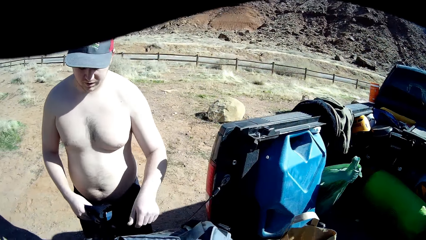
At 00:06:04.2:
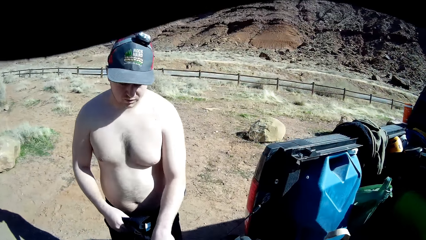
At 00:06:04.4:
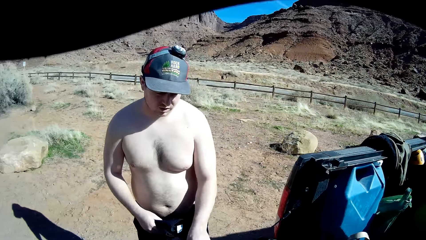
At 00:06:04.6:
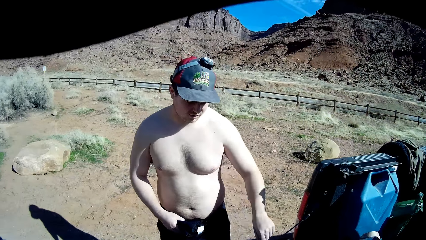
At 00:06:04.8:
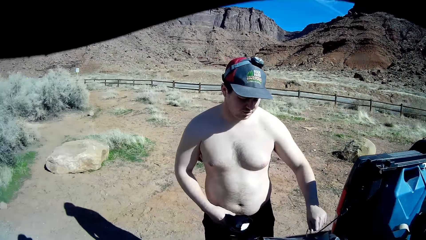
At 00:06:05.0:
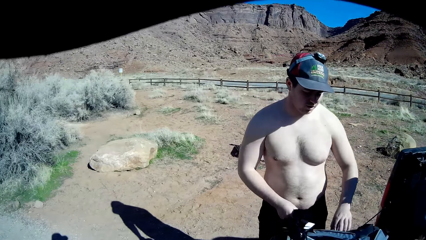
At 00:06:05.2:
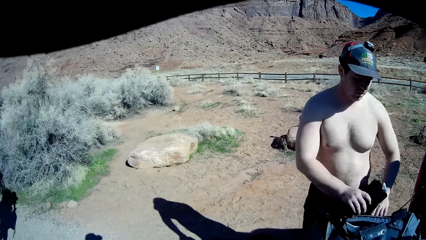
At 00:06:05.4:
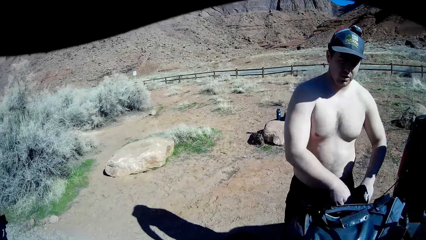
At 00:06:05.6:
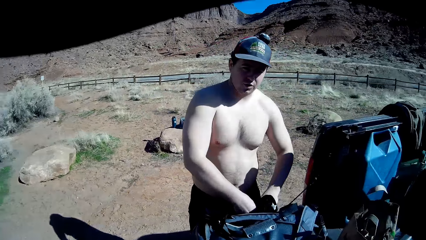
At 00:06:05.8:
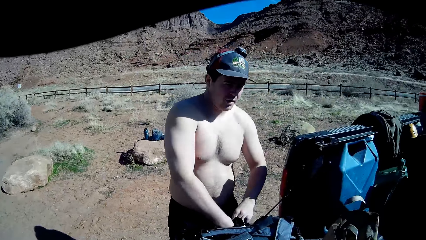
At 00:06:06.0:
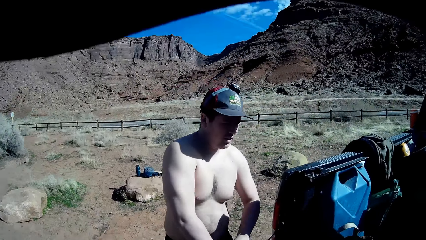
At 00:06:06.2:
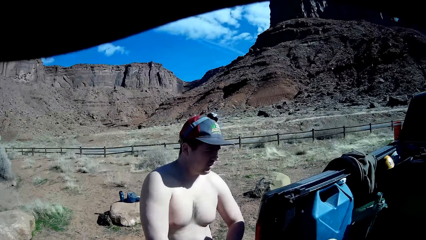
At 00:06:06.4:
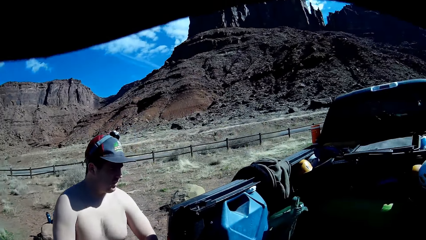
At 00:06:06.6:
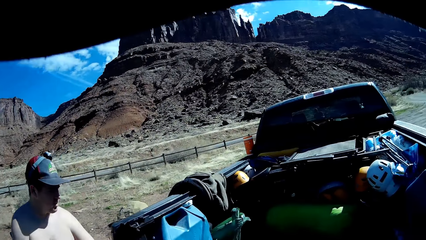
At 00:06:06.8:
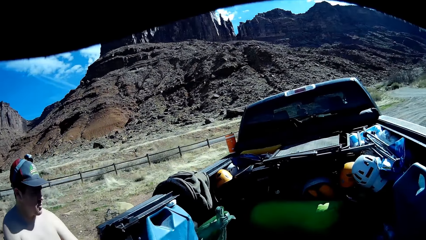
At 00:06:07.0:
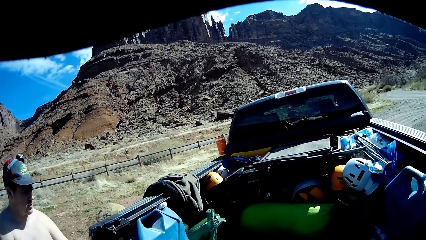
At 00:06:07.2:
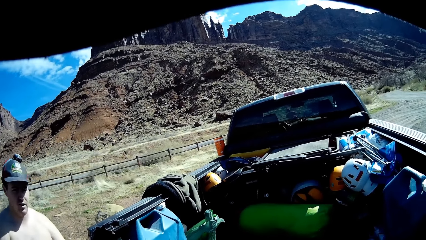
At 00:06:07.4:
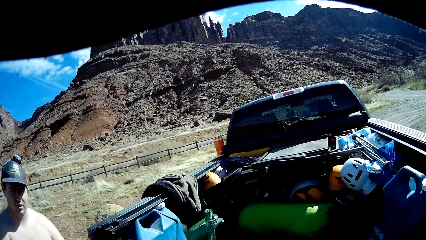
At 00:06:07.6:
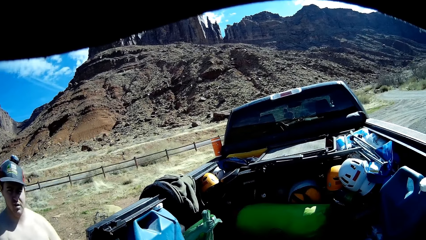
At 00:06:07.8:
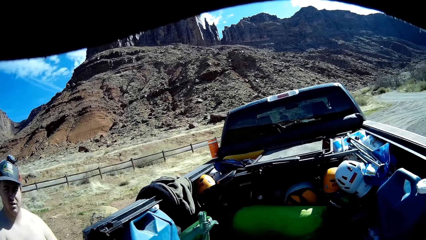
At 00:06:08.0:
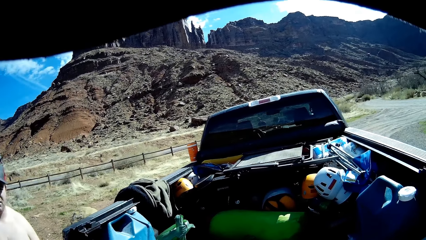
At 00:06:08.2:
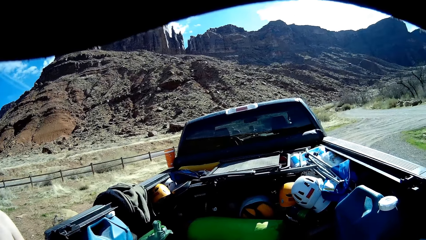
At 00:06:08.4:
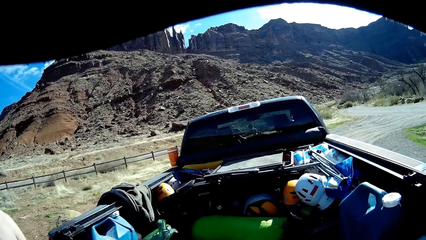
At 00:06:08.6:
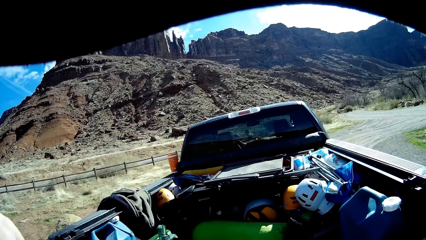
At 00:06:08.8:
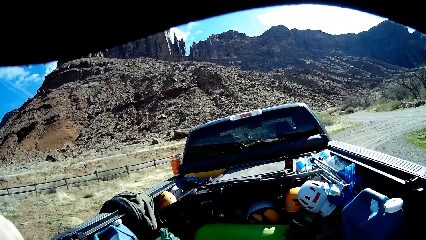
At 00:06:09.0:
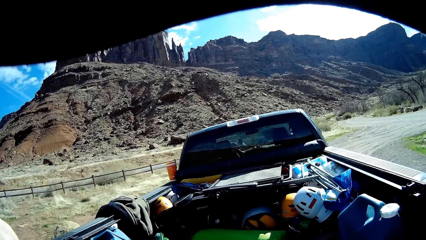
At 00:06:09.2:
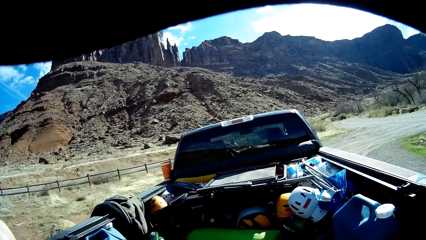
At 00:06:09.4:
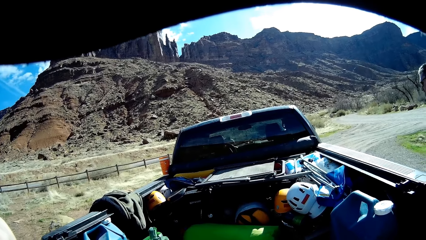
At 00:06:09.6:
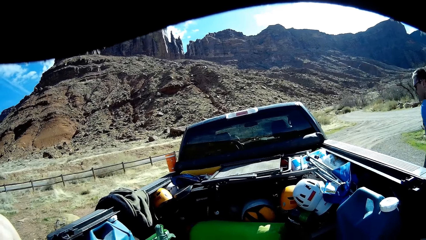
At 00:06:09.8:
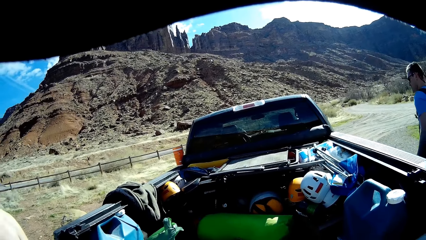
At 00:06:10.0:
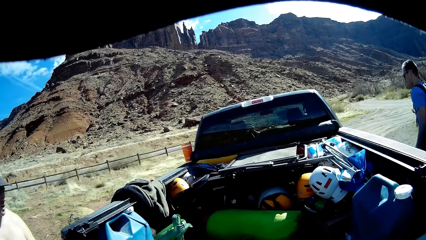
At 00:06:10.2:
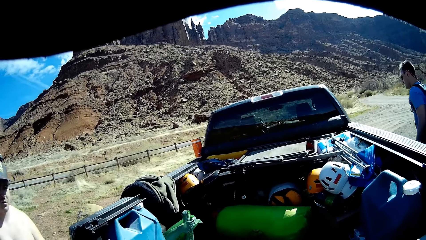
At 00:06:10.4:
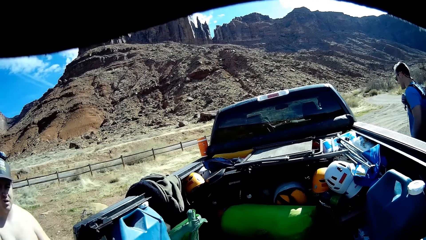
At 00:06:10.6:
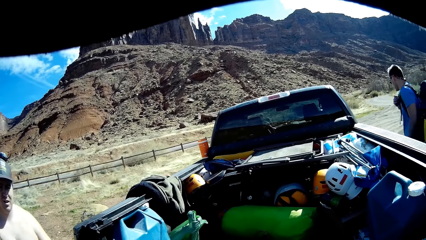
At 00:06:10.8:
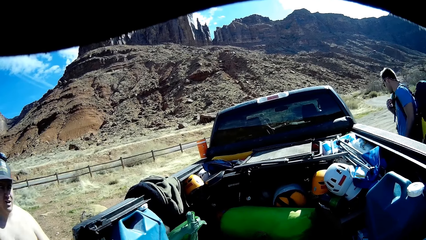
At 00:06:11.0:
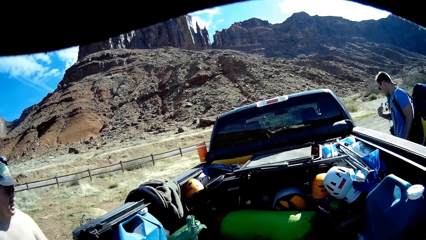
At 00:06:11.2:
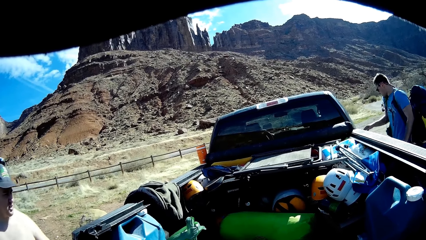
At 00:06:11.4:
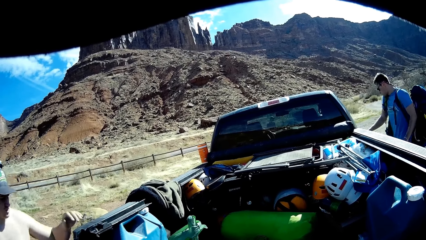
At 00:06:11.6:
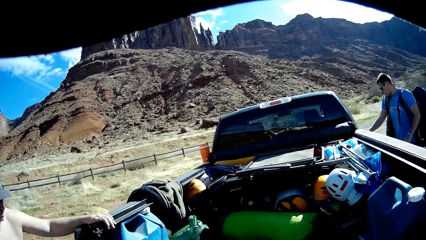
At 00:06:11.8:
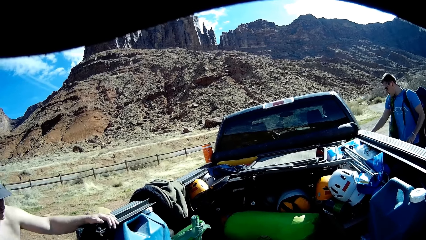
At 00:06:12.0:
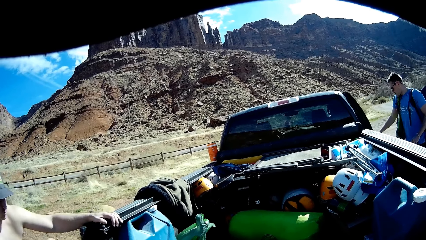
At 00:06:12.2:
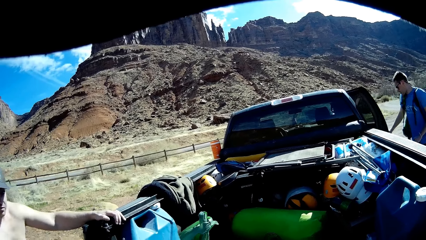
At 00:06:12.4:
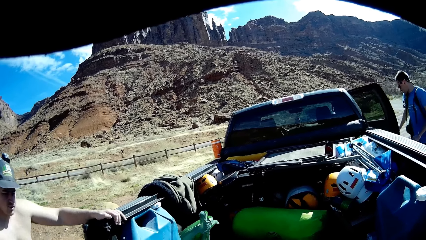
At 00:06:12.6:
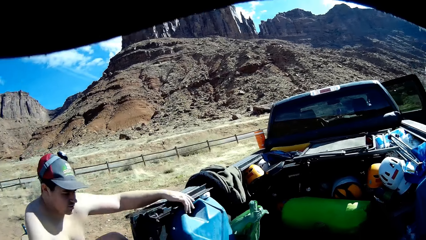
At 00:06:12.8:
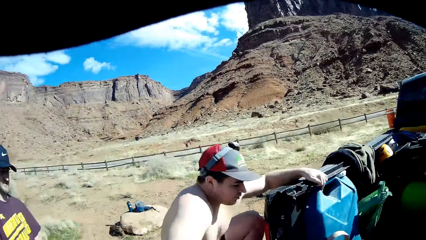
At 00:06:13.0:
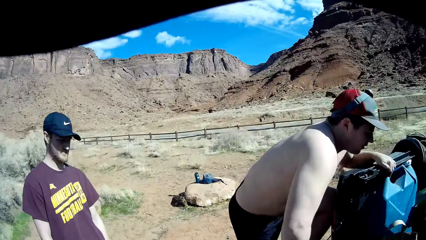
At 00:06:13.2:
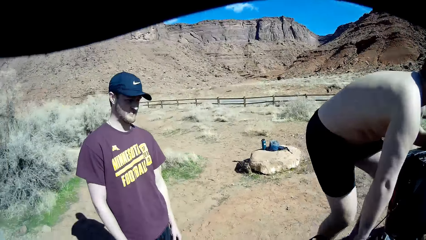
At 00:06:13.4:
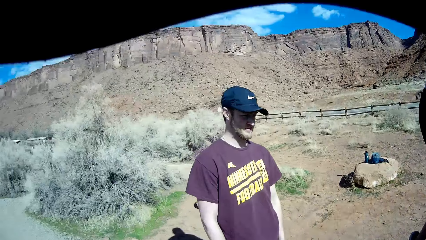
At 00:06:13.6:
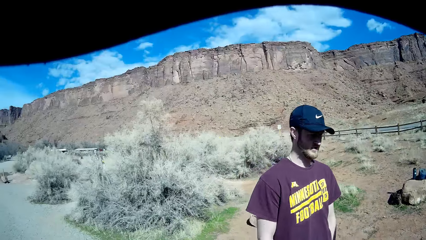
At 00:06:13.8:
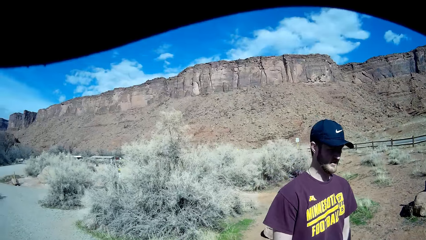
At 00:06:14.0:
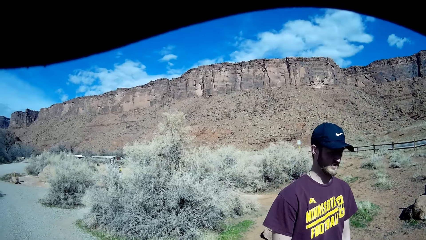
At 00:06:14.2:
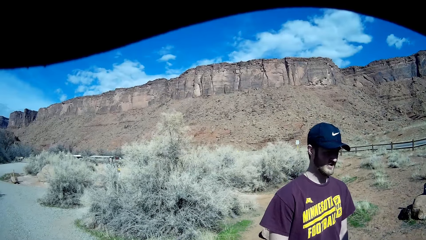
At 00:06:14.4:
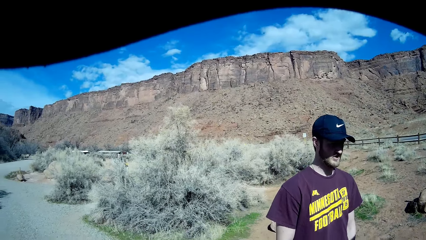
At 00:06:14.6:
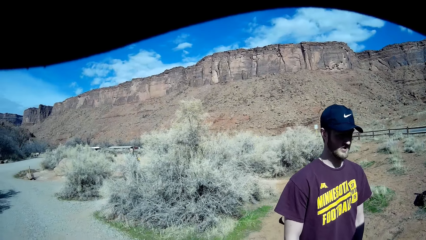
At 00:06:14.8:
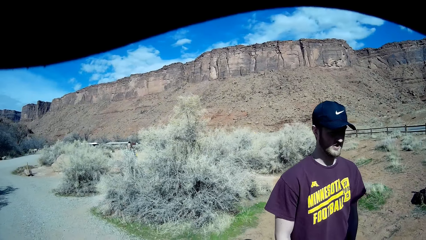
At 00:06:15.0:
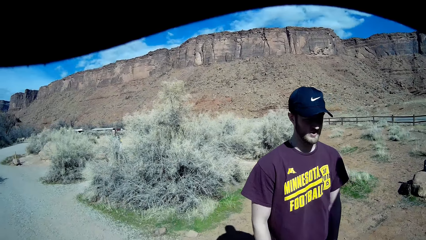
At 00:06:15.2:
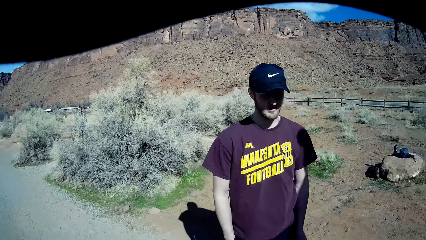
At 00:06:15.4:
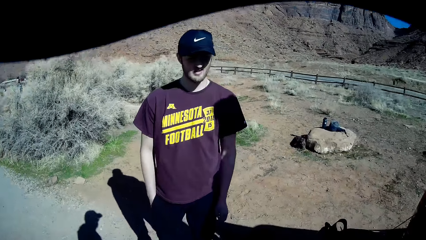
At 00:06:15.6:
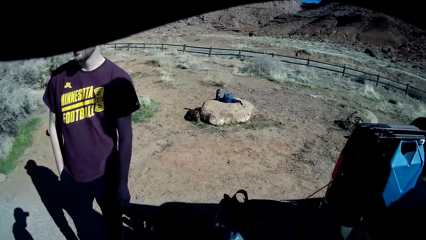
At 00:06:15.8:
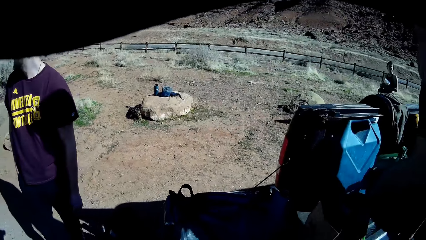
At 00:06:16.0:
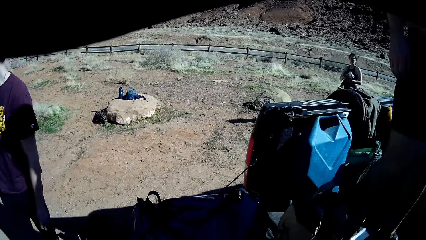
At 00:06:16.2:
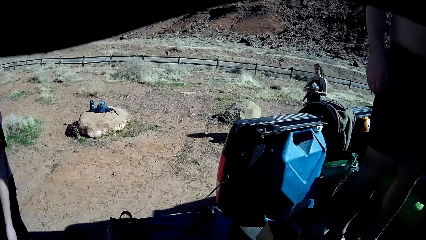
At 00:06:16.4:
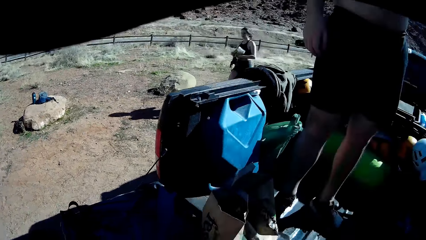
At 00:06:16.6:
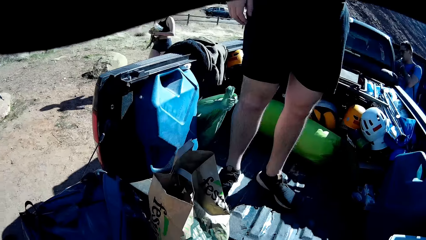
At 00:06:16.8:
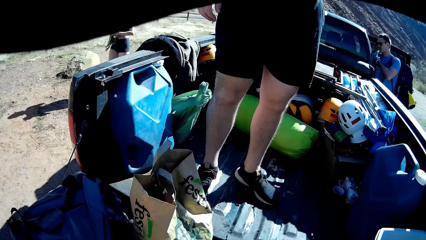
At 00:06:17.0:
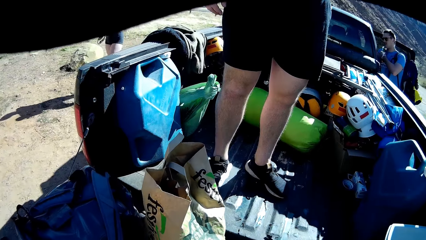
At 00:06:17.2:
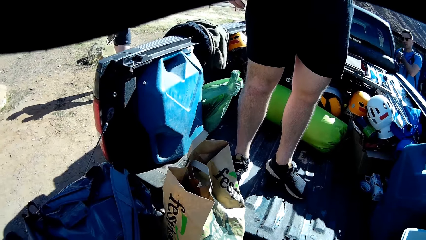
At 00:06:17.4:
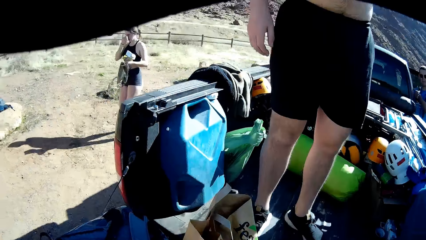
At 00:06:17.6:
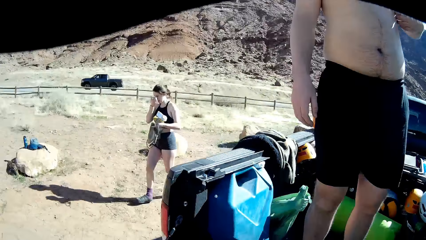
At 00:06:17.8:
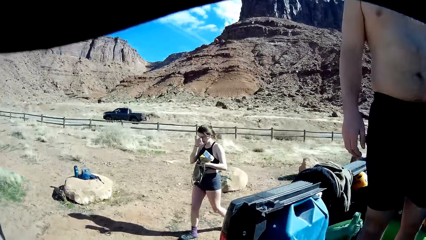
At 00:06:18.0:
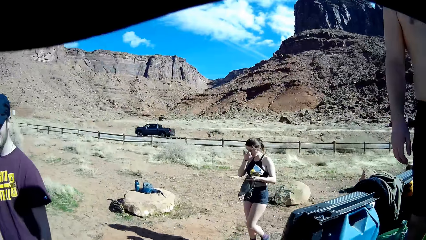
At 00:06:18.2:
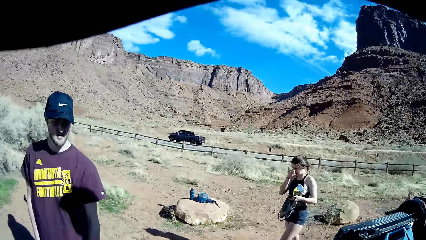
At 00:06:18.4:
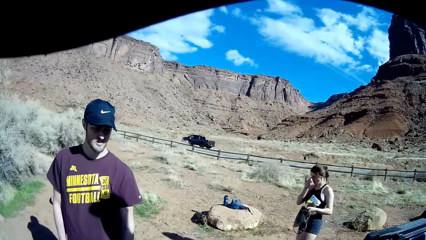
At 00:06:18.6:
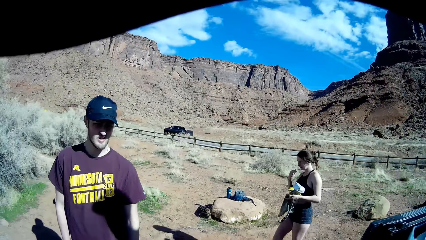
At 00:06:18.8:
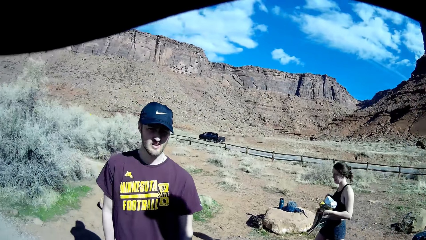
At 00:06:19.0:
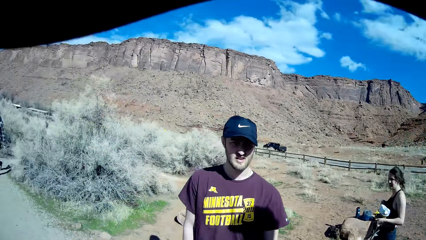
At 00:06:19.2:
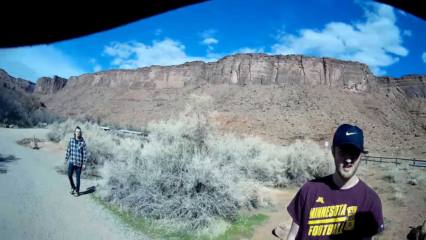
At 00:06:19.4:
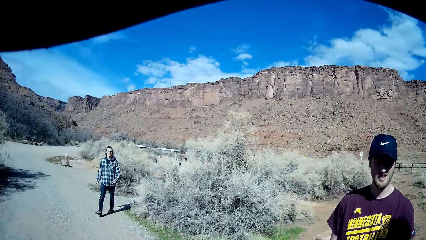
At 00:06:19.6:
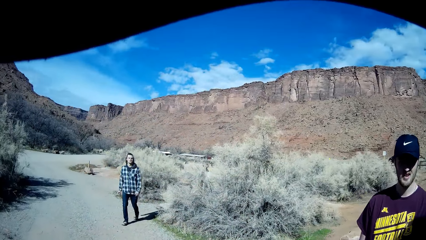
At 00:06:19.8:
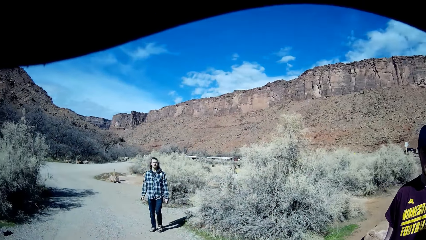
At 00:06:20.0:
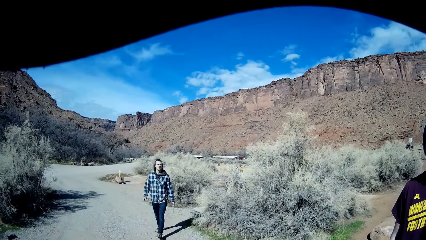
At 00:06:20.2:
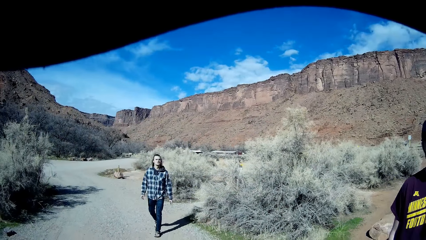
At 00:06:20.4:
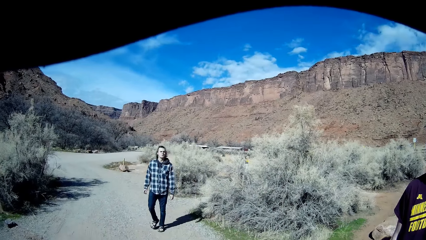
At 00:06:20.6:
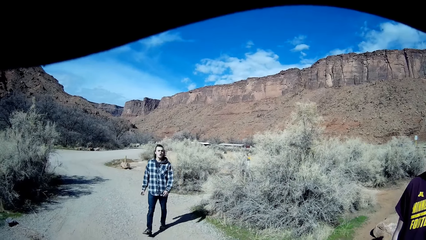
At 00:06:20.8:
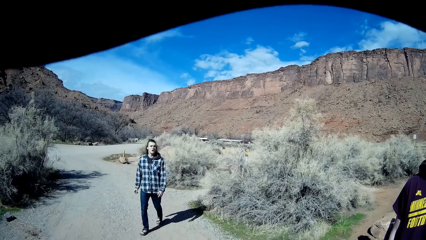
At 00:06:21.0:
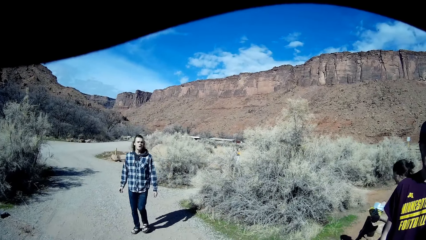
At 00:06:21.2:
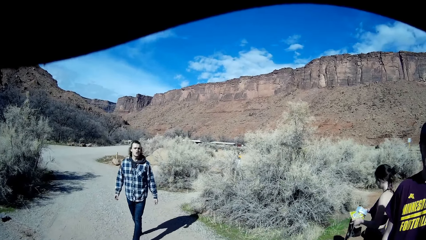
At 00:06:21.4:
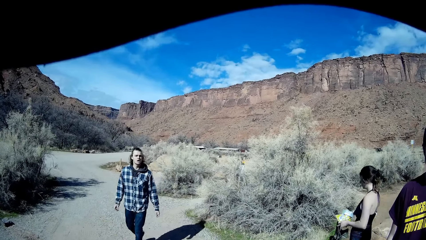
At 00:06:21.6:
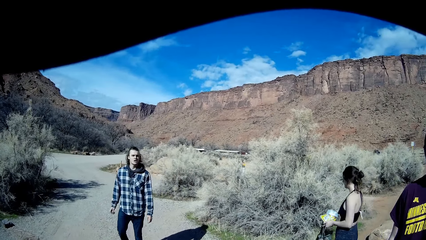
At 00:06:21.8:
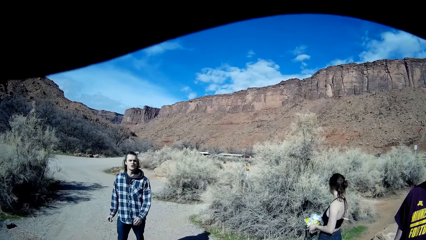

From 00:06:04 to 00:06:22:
The man puts the purse into a bag with both hands. Another man opens a door of the black pickup truck. The first man climbs into the trunk of the black pickup truck. A woman walks towards the black pickup truck. A third man walks towards the black pickup truck.
